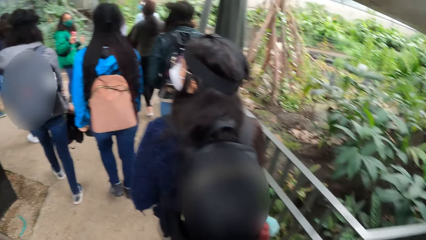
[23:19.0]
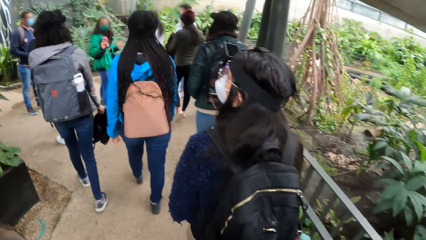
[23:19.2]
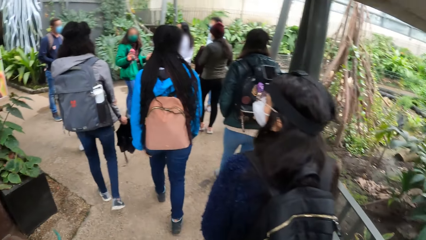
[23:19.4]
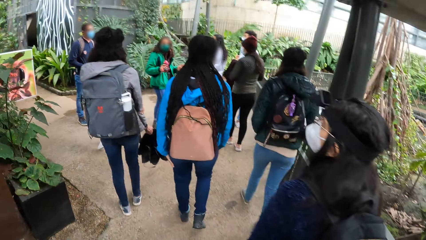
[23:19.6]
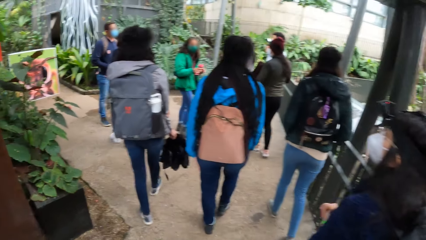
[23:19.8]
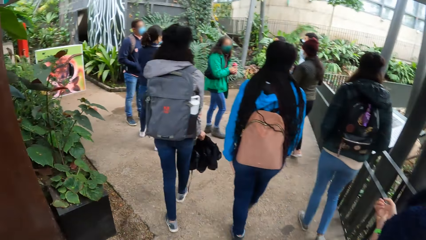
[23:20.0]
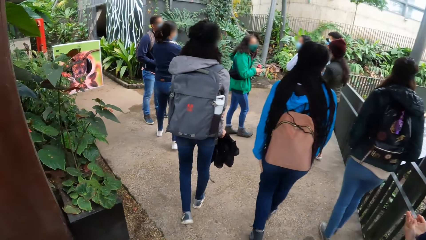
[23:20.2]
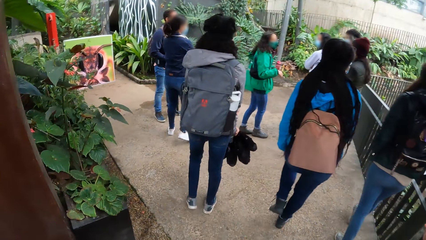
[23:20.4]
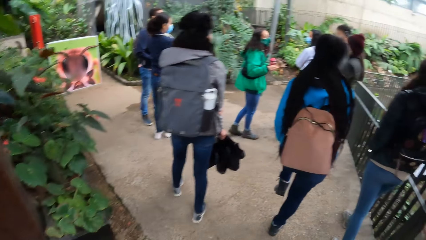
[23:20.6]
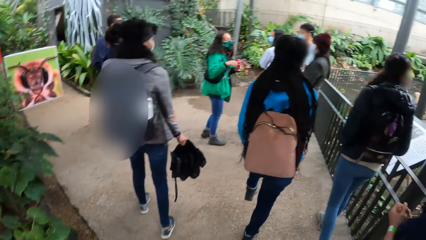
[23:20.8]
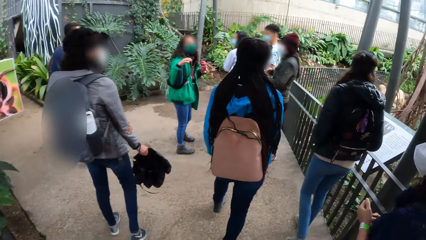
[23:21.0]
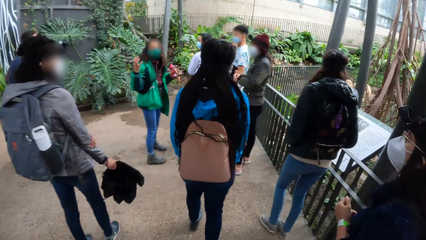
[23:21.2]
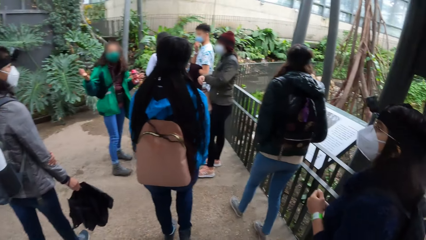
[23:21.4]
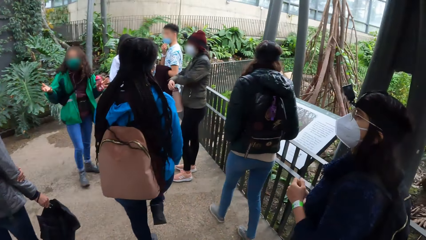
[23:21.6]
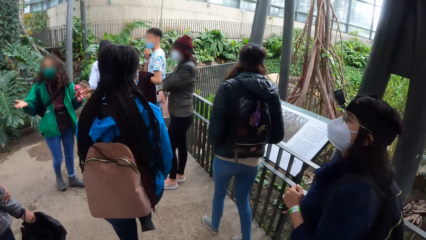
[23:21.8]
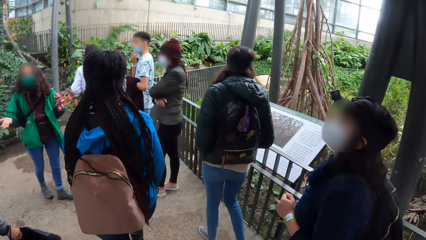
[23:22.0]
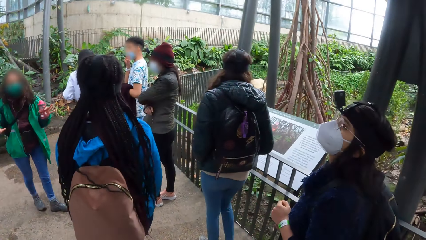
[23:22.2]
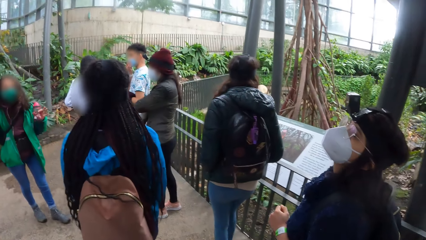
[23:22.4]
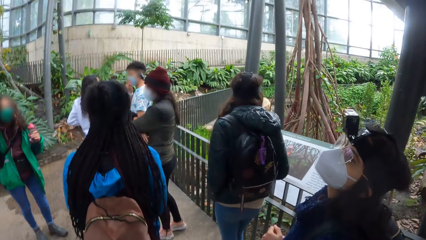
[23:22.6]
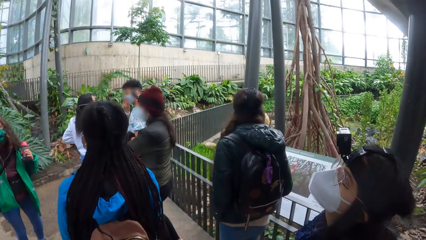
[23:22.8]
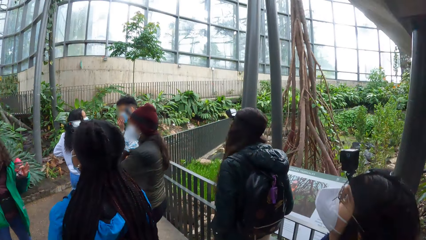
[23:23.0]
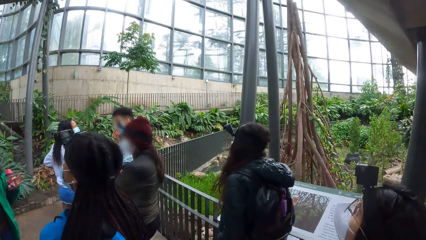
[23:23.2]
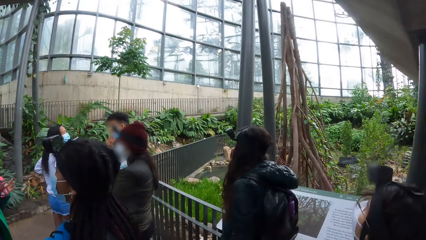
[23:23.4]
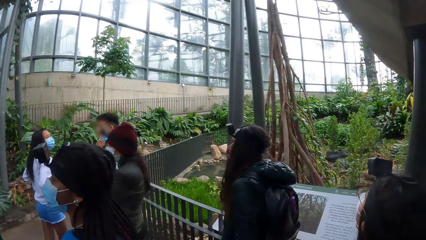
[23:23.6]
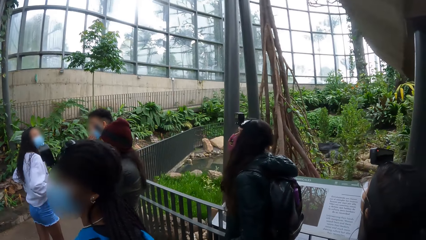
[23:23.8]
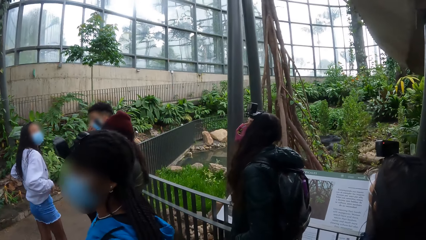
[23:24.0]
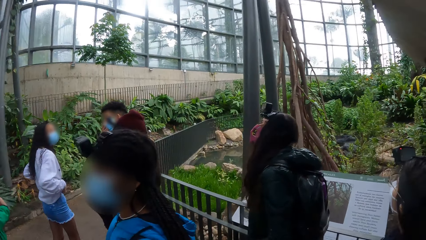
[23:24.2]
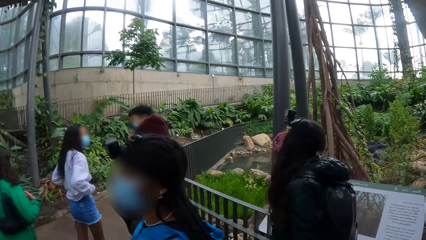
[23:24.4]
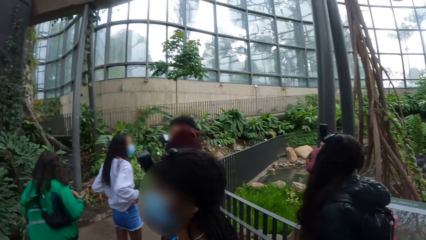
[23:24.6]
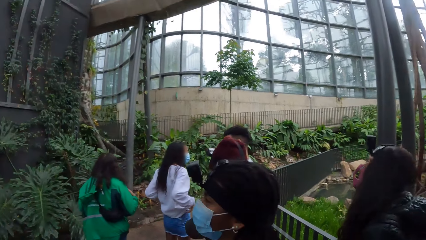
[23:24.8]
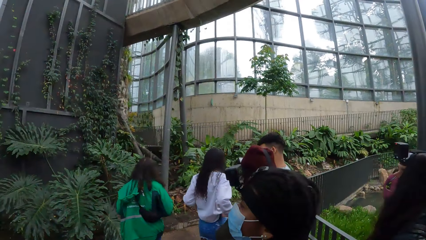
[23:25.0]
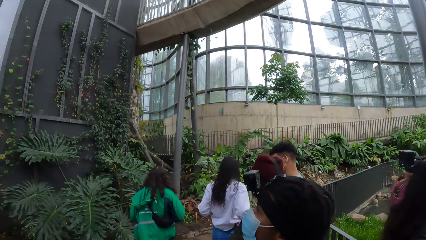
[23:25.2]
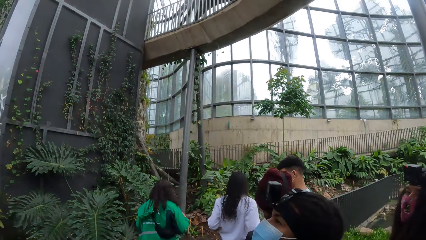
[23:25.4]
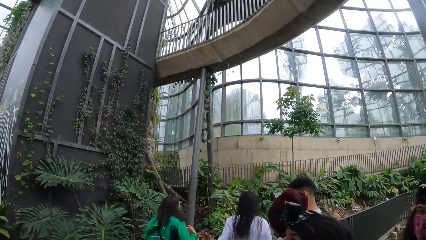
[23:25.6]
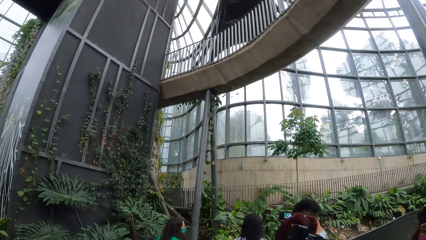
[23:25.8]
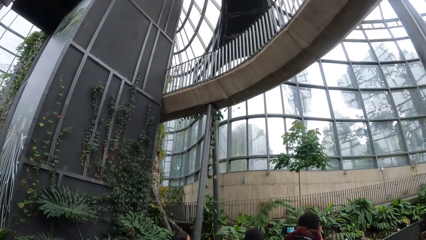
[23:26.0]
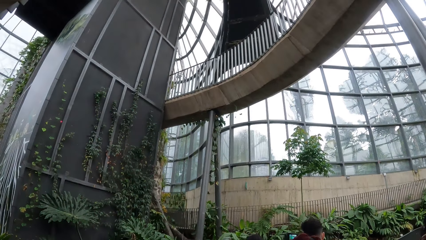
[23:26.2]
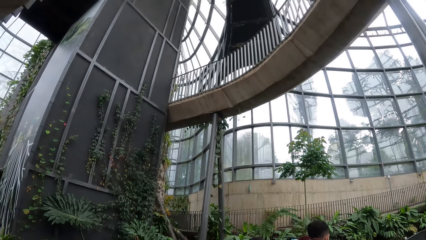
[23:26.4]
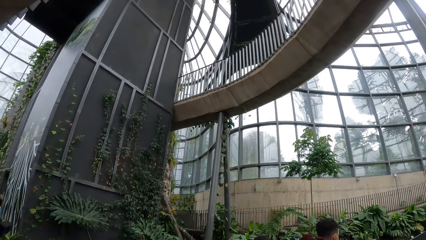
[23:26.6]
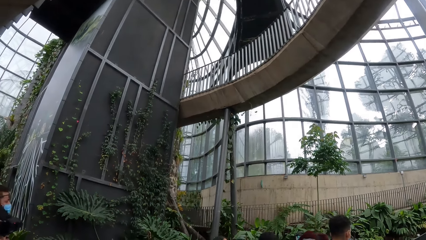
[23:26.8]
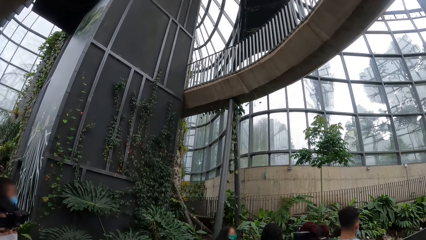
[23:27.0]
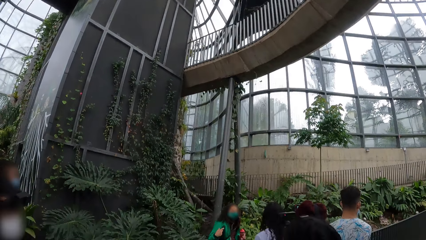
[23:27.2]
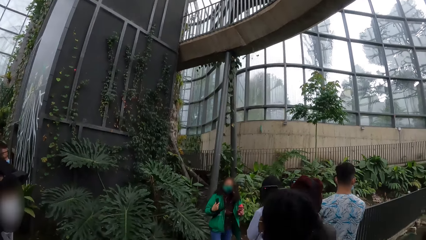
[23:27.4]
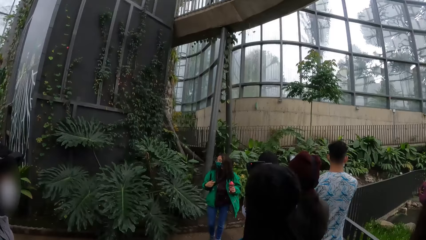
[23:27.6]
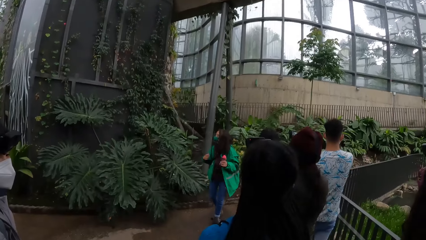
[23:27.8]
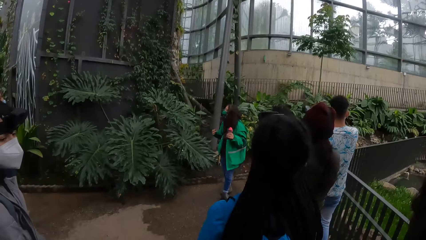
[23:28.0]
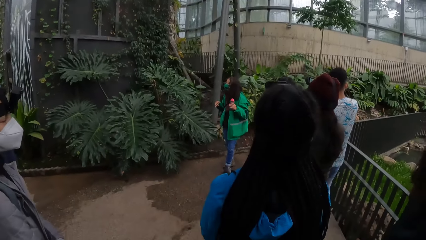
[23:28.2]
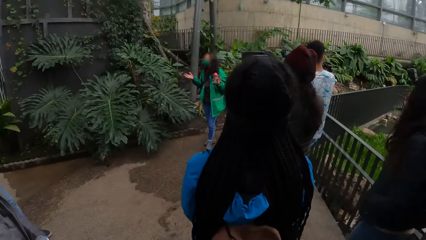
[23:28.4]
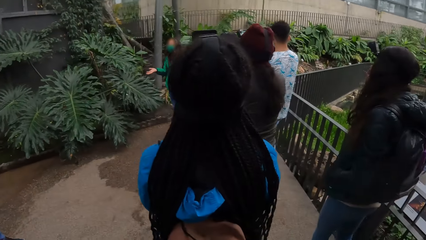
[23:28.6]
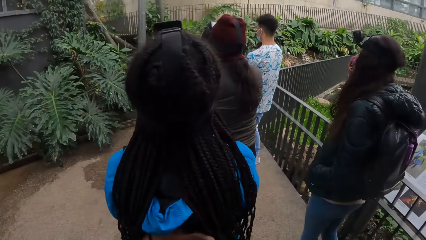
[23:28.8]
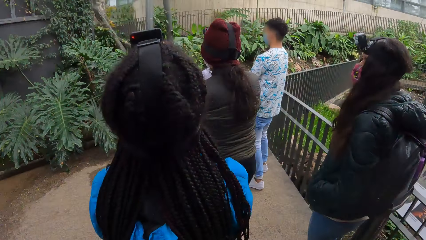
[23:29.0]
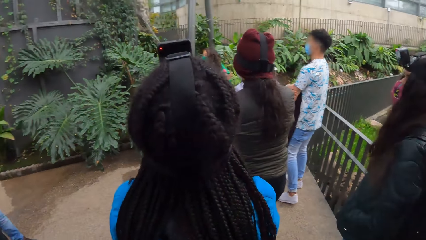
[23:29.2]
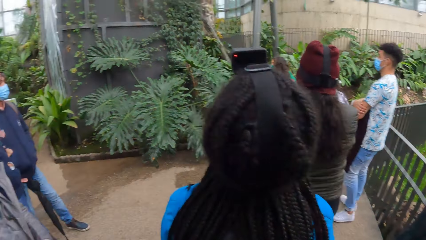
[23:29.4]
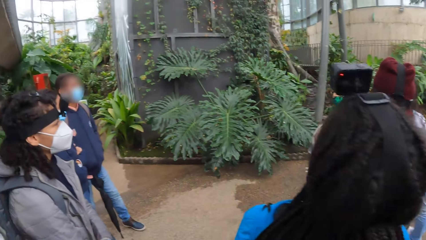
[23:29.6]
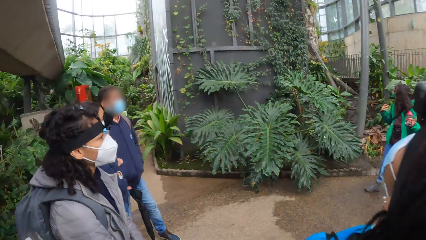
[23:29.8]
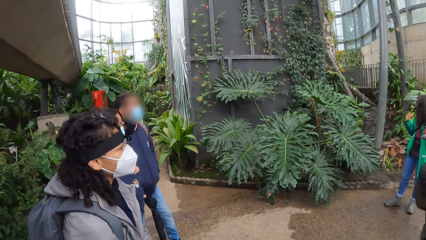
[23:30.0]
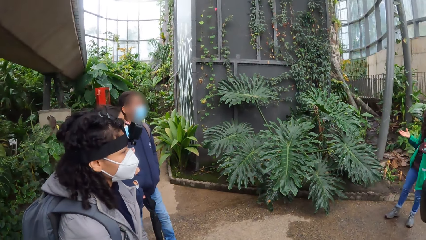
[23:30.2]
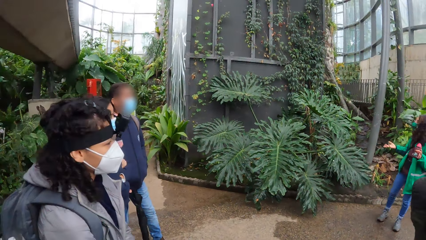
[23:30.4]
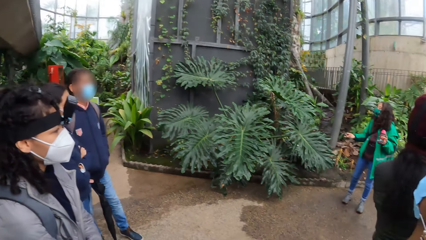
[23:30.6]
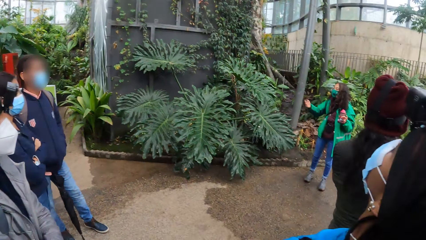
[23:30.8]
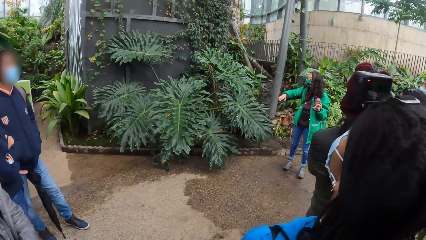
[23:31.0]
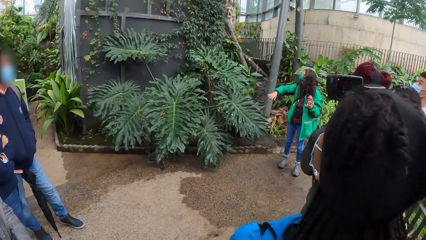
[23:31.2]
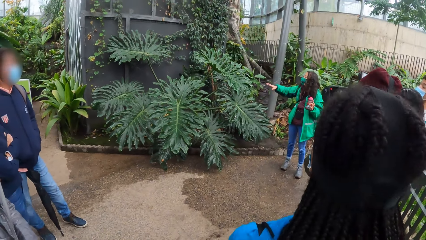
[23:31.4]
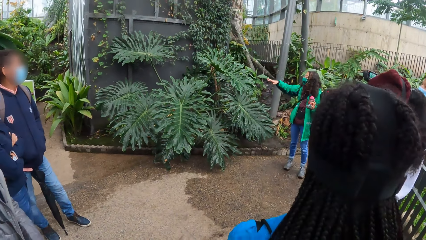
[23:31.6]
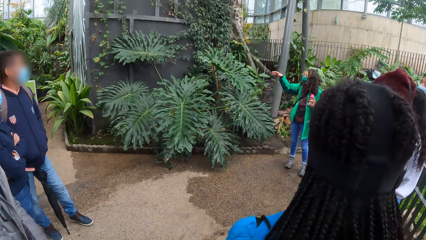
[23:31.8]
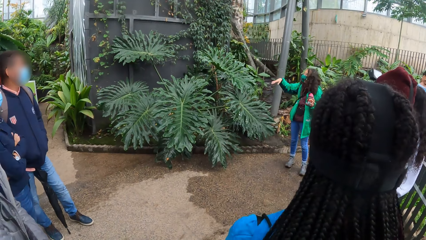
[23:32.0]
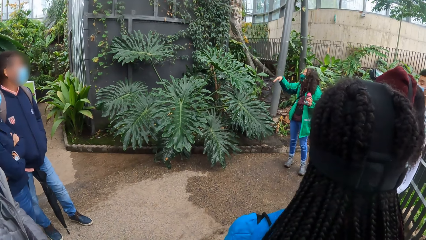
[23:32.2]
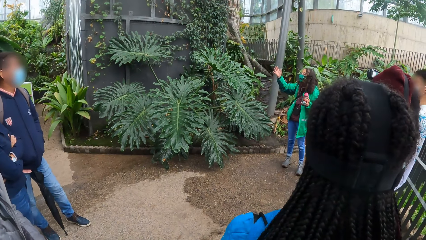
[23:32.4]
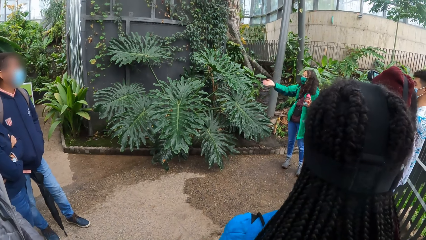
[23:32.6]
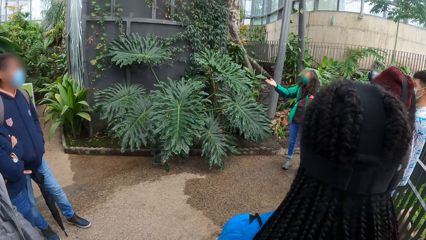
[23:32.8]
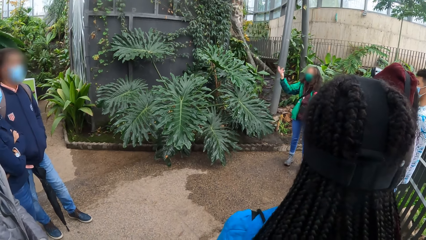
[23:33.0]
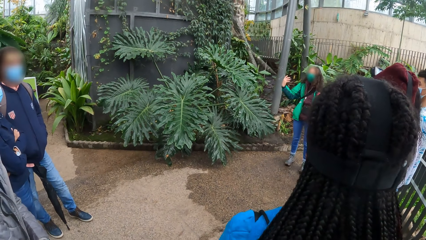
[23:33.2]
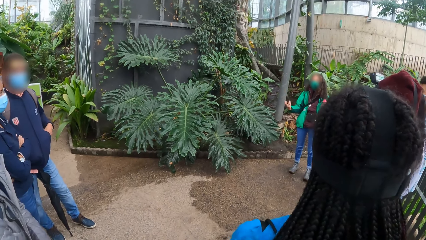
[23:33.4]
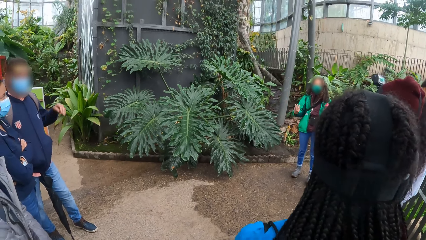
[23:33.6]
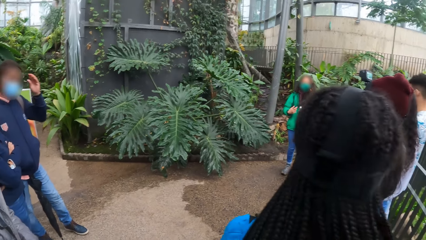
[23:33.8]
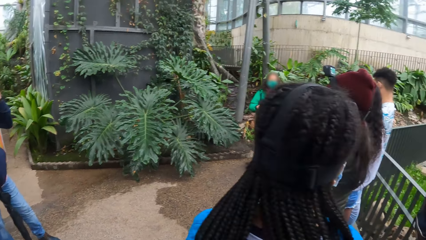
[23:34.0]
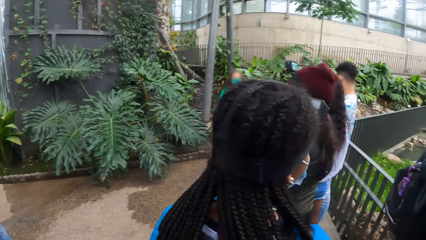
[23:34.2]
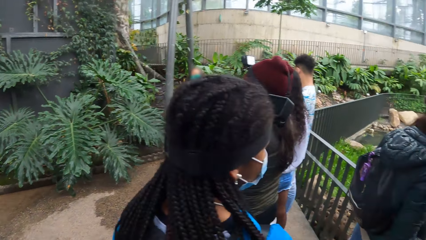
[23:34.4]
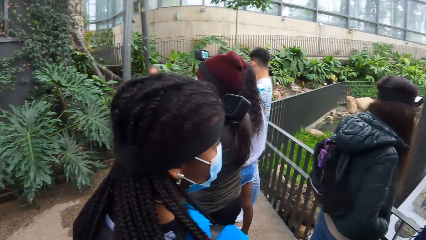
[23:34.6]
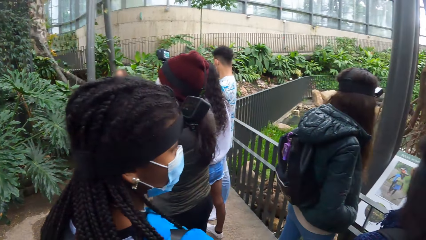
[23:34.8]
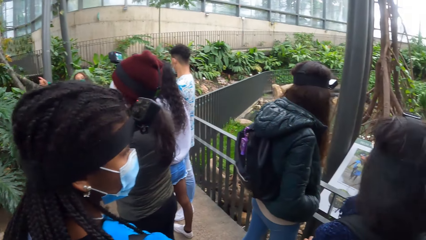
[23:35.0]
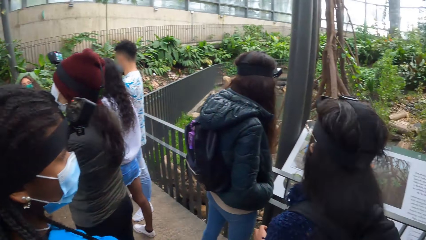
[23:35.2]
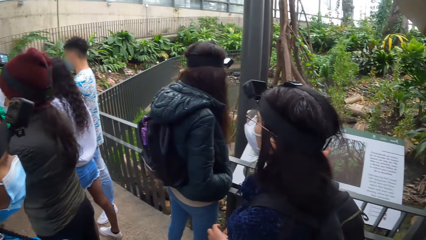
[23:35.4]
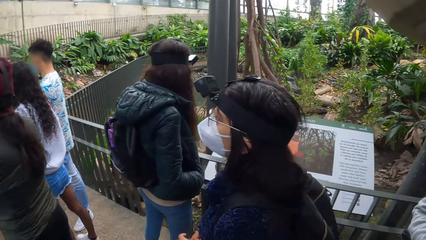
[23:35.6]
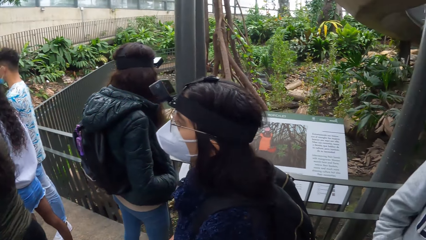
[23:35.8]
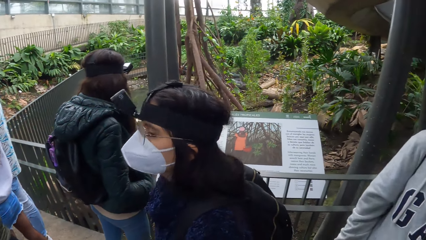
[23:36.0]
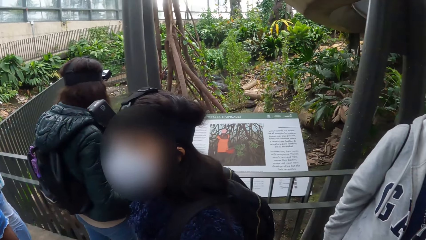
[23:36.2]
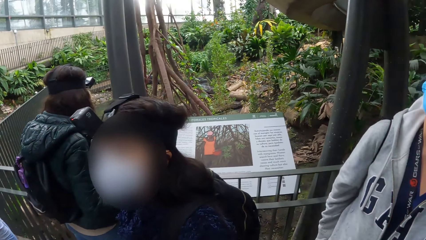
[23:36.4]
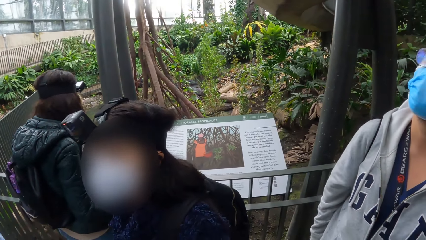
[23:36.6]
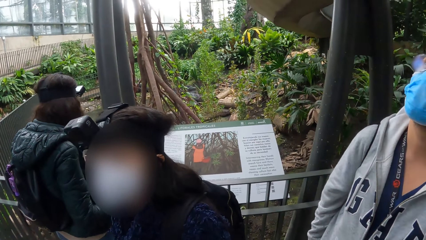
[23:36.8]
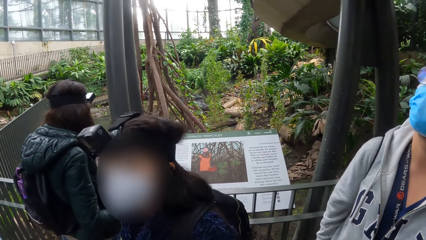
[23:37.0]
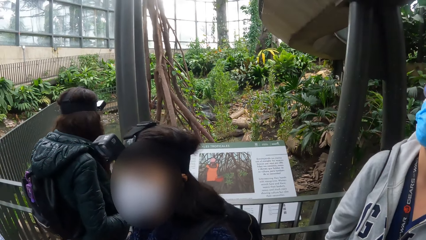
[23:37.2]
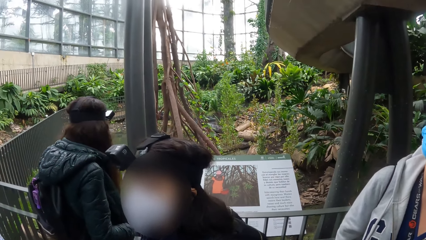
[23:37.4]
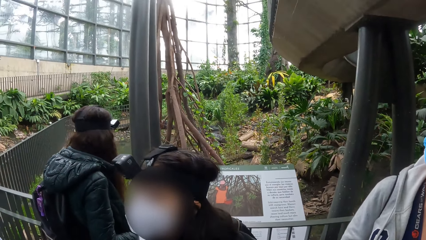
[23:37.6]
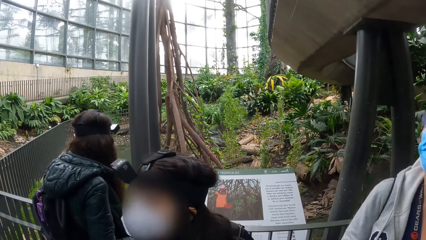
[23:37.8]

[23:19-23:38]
The woman interacts with the camera wearer and the group of people in the exhibition arena. The woman gives a presentation on a plant to the camera wearer and the group of people in the exhibition arena with gesture. The camera wearer looks around at different plants in the exhibition arena. They look to the right.
